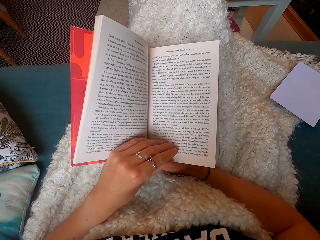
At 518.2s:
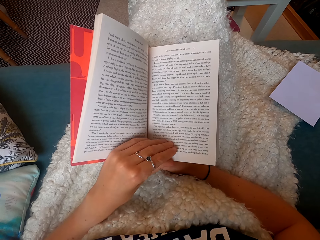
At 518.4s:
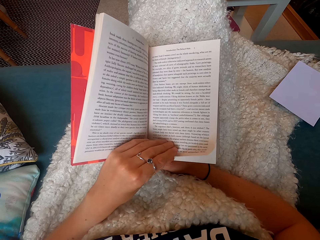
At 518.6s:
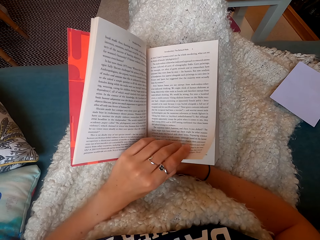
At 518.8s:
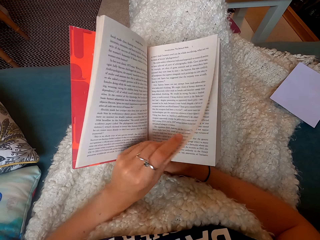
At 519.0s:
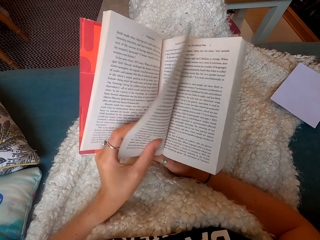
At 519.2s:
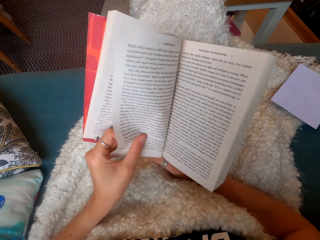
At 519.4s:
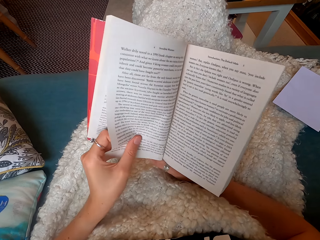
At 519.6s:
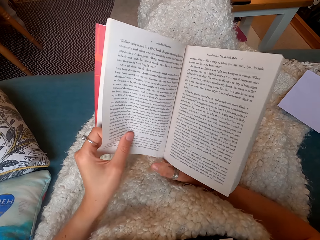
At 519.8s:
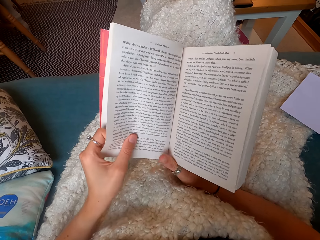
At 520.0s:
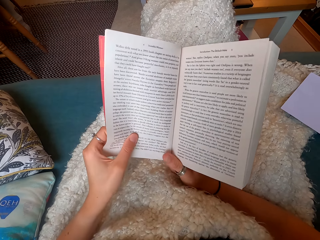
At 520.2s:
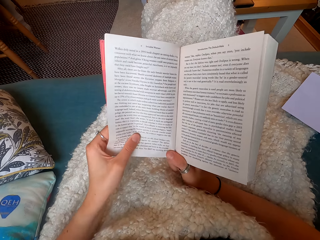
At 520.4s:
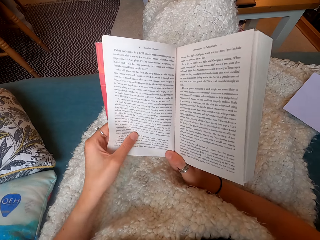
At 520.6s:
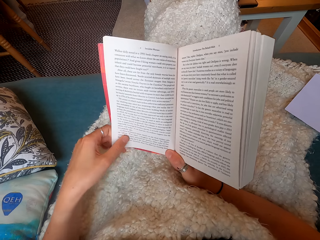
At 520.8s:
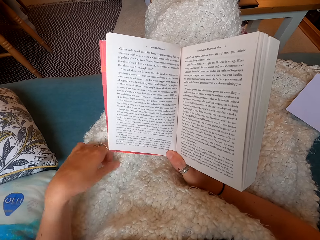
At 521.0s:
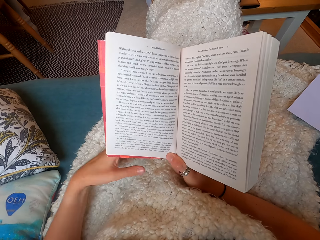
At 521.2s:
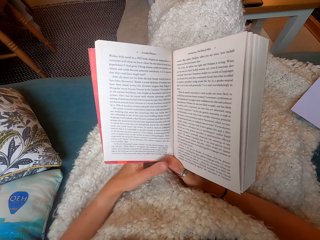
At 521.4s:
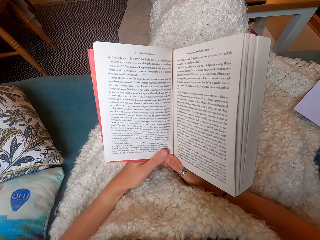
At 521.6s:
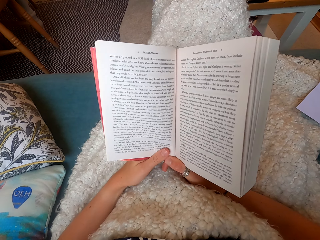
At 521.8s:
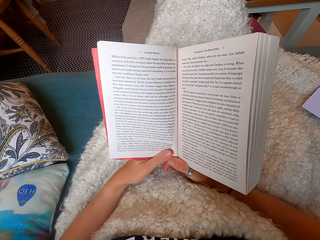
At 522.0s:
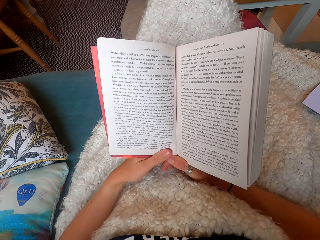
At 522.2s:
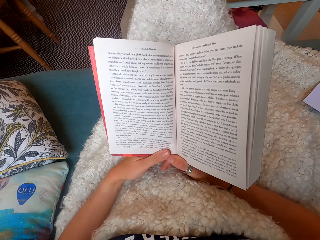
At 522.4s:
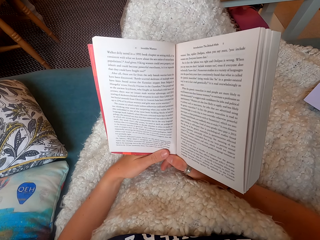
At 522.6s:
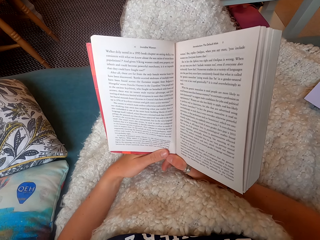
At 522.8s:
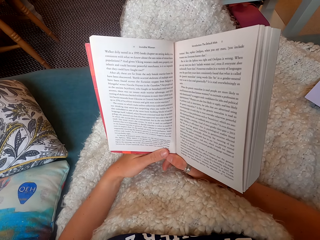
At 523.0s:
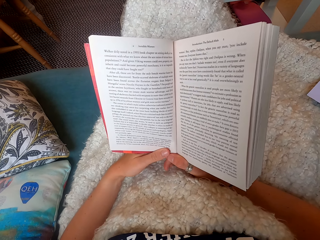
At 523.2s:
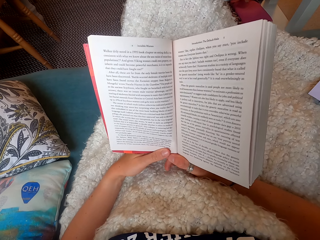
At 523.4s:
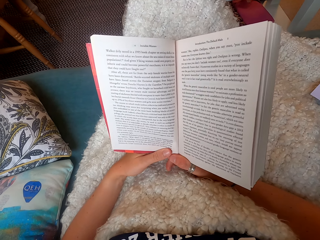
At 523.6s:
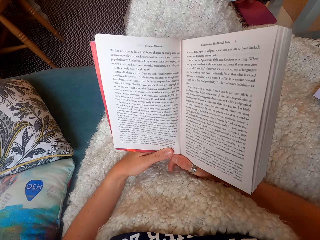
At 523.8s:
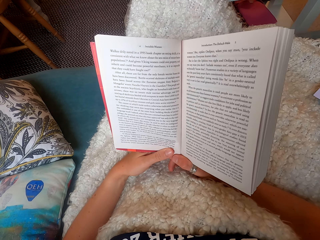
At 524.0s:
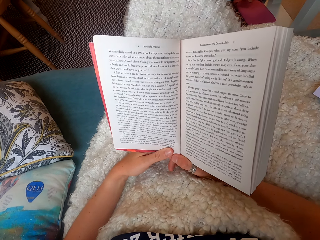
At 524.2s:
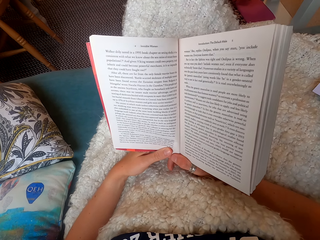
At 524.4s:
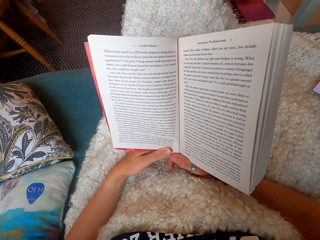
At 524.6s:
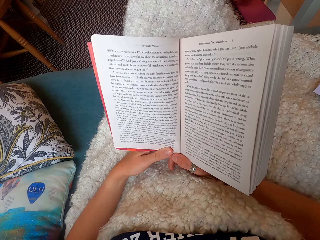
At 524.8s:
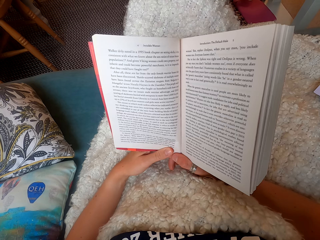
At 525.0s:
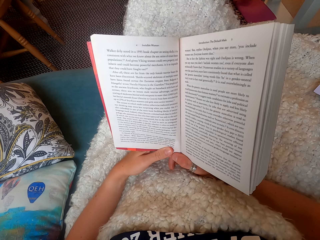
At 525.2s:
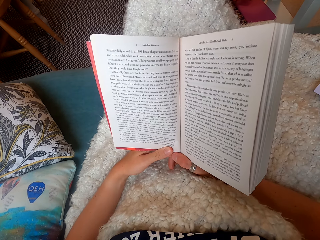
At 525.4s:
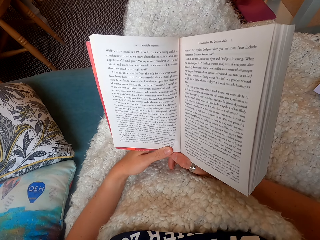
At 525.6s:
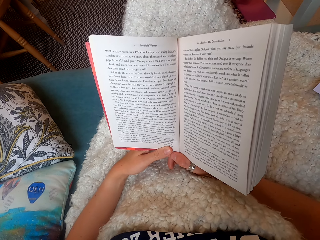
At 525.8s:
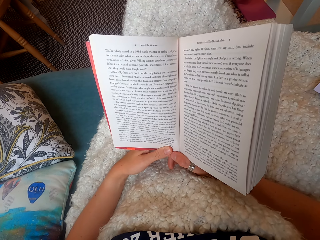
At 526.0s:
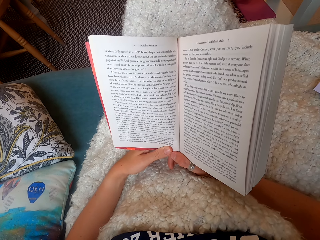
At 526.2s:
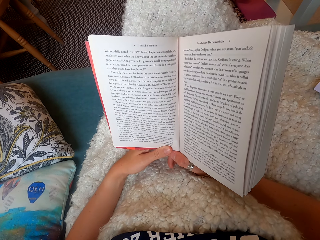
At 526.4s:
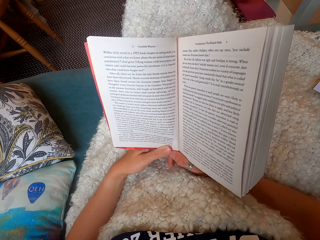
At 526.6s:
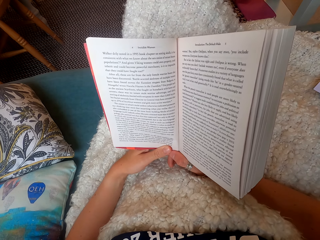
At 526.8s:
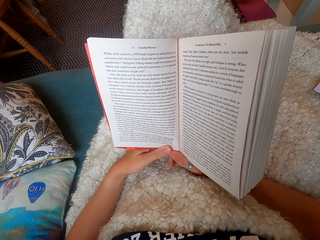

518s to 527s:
The camera wearer opens the next page of a book. They read the book.

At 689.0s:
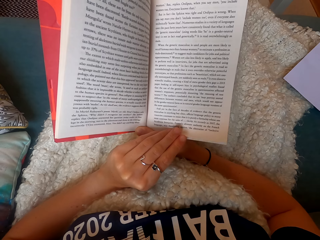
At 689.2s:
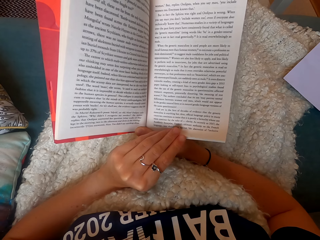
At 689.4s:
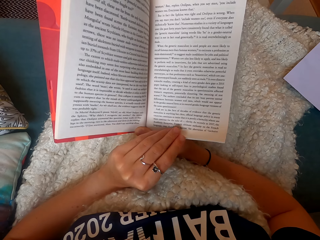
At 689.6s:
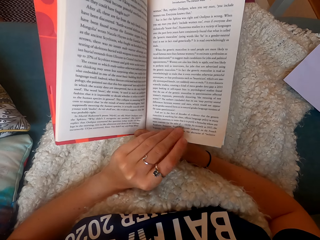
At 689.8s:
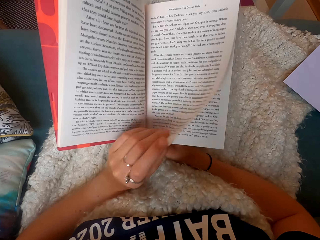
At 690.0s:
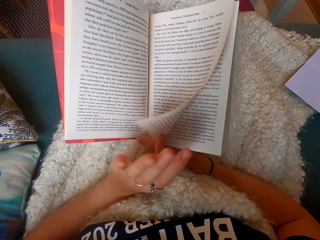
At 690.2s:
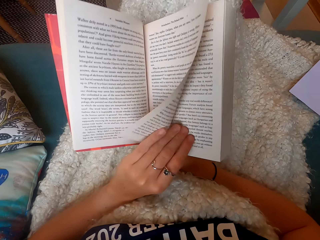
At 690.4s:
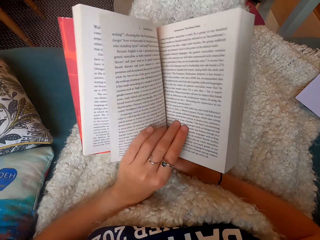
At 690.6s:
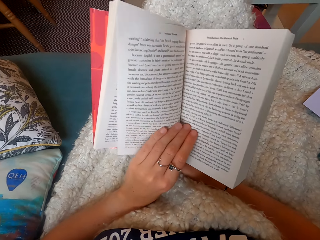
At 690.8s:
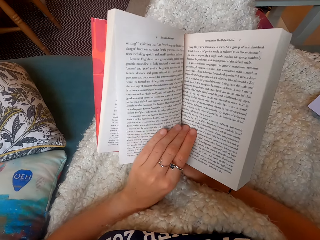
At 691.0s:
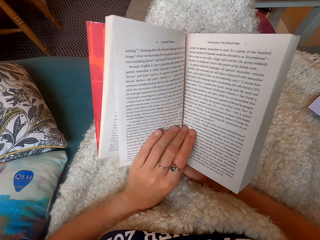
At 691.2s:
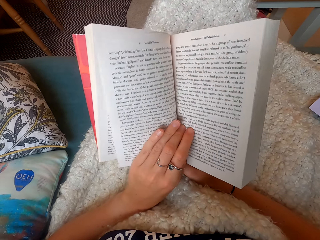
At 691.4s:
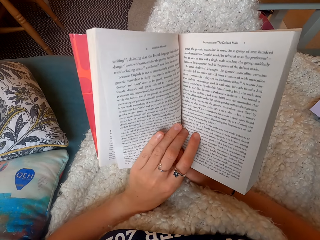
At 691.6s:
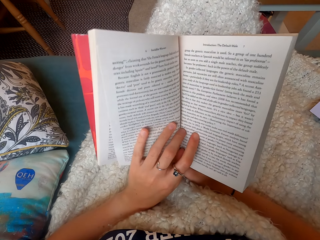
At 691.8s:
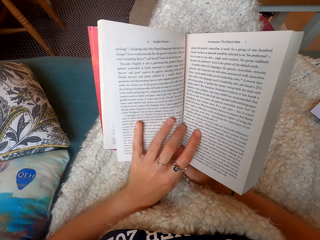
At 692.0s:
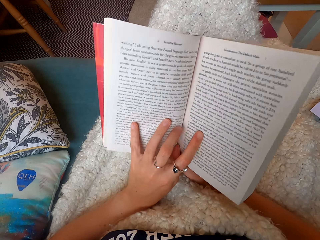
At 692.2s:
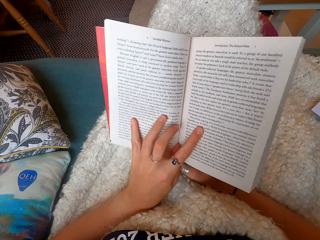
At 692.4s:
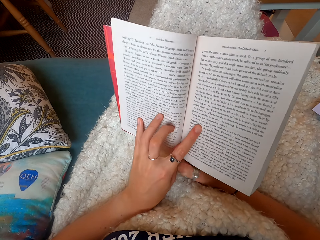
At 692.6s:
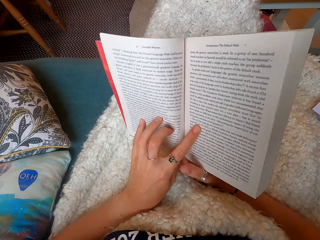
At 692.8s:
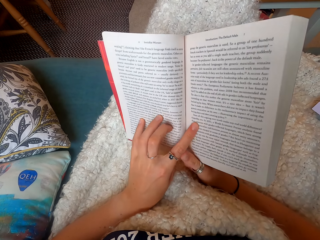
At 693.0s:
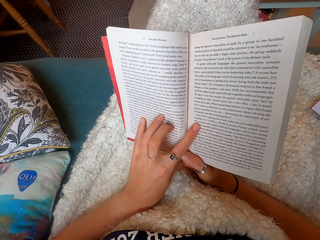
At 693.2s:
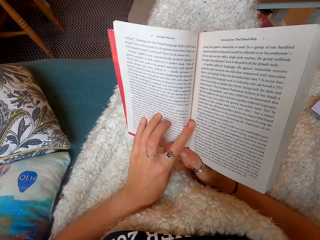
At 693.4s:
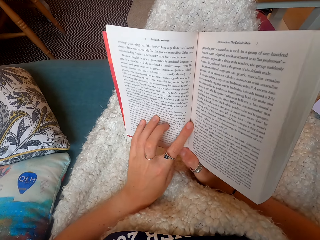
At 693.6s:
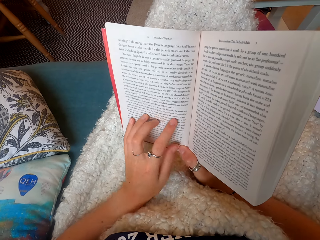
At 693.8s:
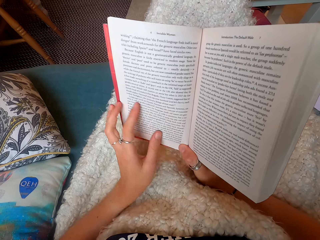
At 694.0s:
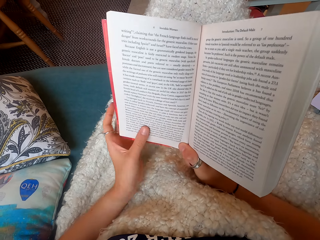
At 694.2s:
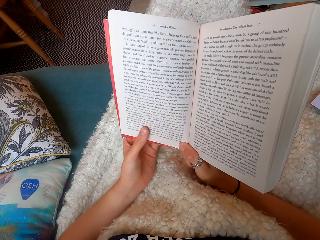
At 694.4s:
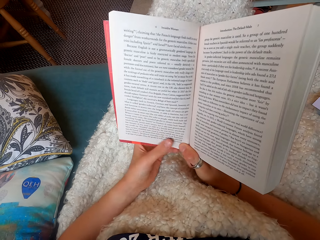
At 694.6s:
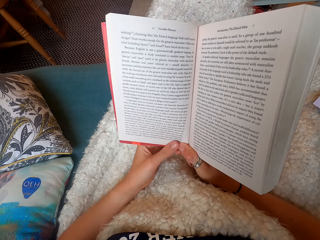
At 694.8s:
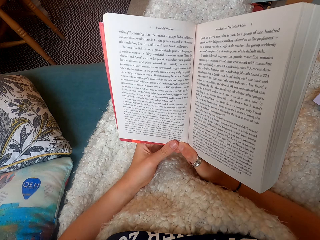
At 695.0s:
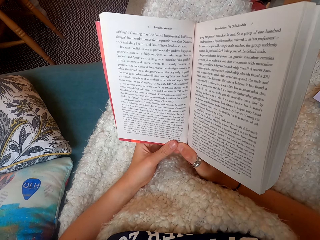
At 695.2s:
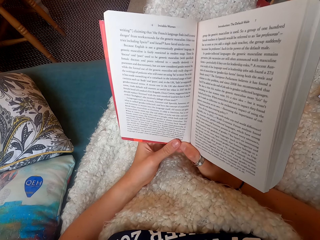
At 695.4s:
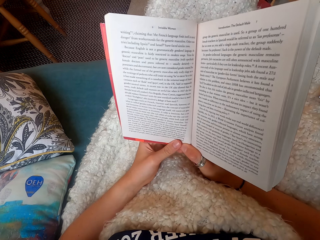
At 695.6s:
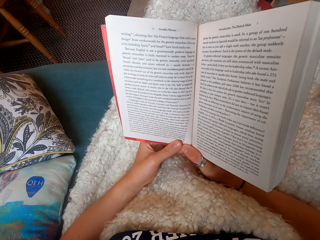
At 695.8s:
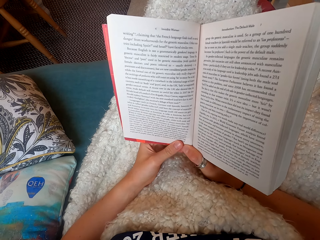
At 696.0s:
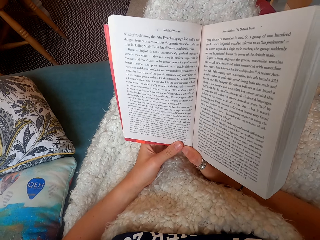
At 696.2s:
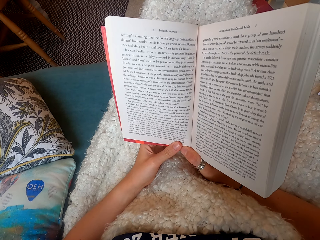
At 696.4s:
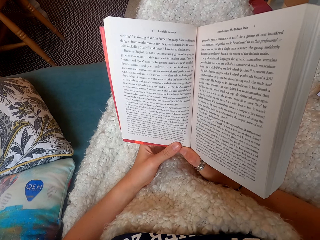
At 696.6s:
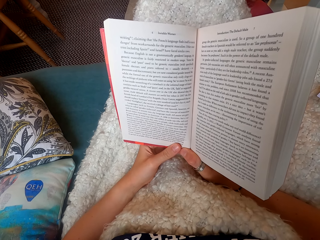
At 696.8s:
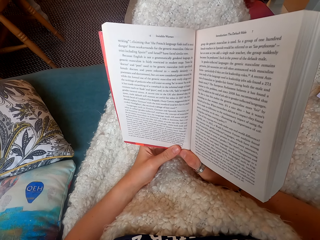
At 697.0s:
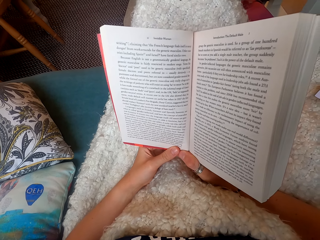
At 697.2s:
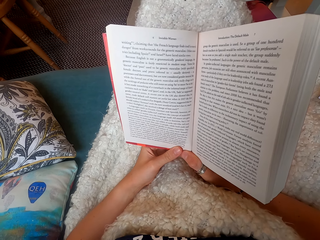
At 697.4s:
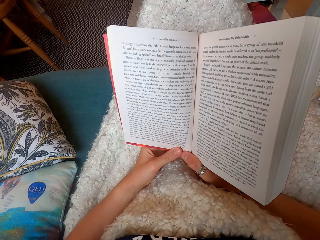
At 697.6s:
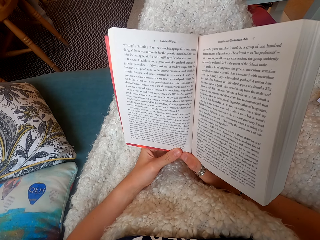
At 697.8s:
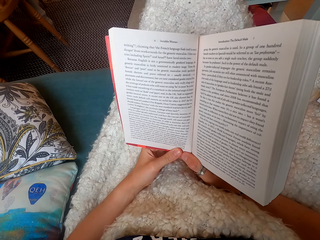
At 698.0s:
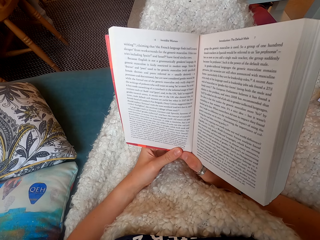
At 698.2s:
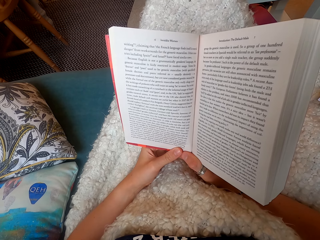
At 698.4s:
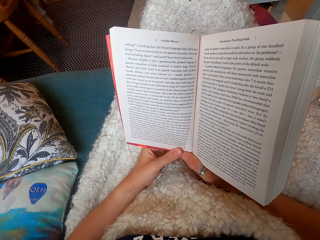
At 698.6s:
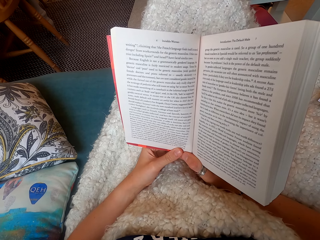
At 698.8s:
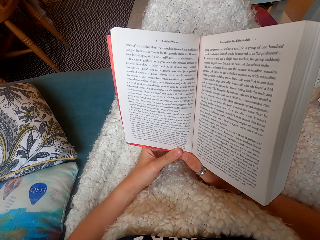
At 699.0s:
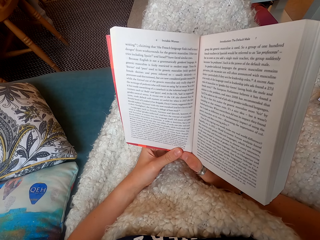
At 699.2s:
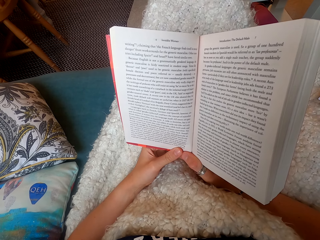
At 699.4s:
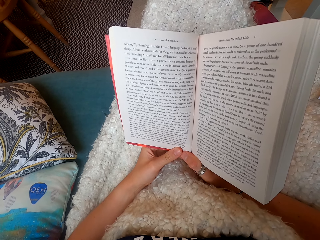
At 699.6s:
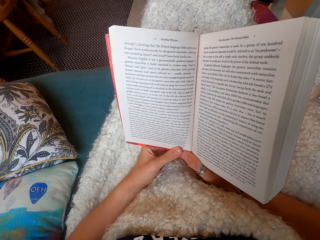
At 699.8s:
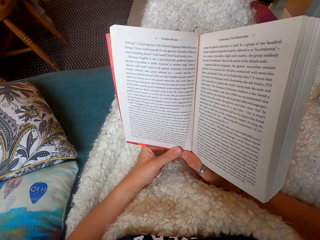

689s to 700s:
The camera wearer opens the next page of a book. They read the book.
